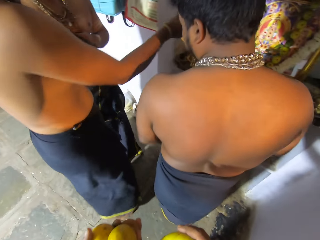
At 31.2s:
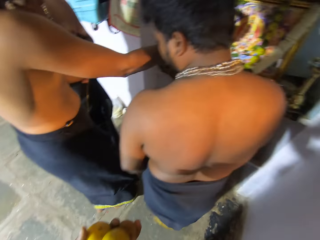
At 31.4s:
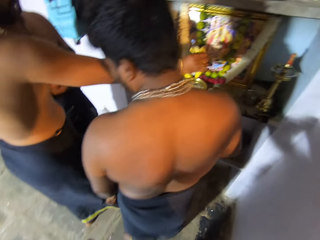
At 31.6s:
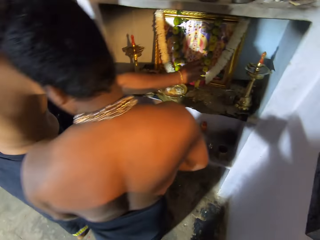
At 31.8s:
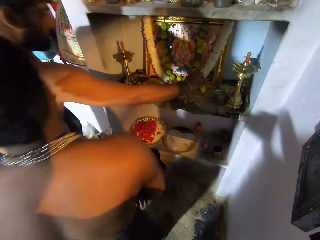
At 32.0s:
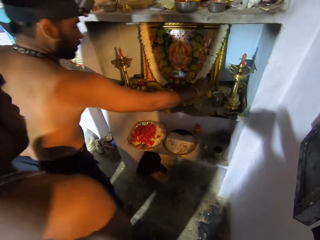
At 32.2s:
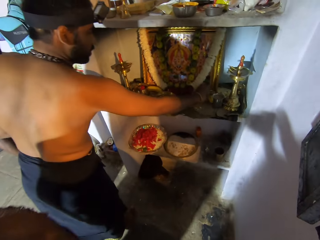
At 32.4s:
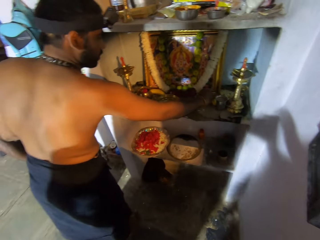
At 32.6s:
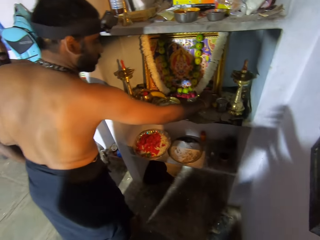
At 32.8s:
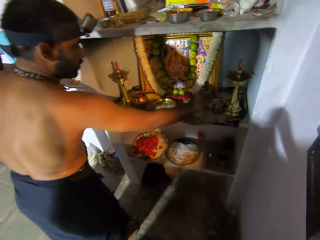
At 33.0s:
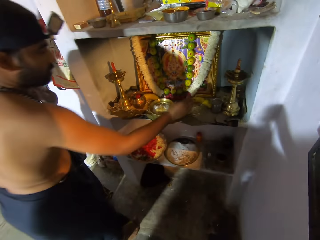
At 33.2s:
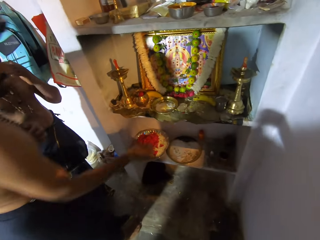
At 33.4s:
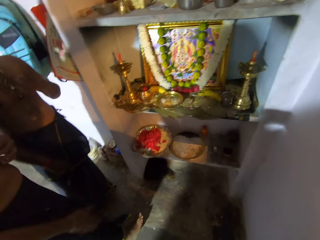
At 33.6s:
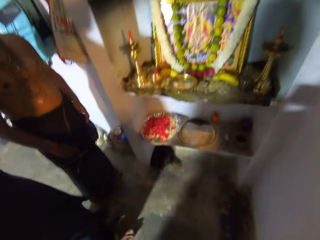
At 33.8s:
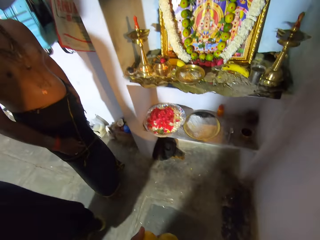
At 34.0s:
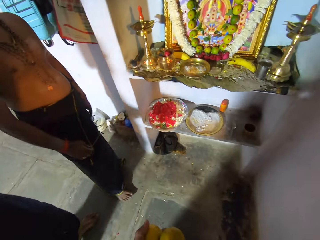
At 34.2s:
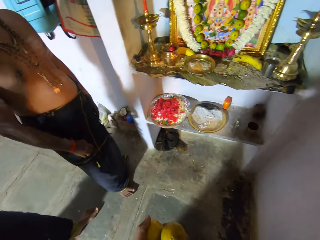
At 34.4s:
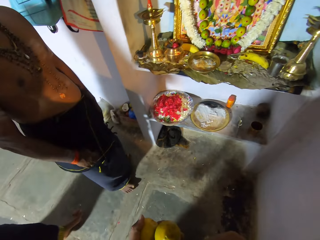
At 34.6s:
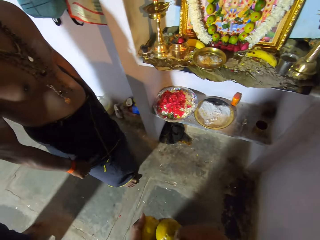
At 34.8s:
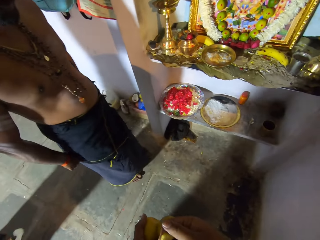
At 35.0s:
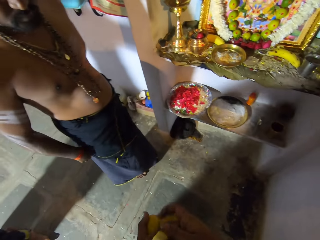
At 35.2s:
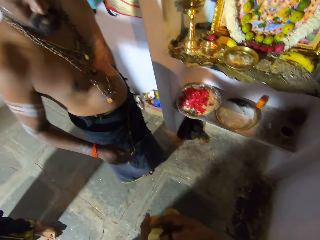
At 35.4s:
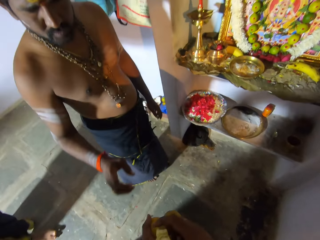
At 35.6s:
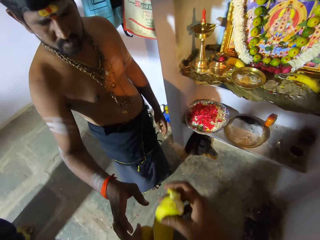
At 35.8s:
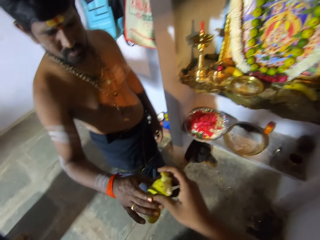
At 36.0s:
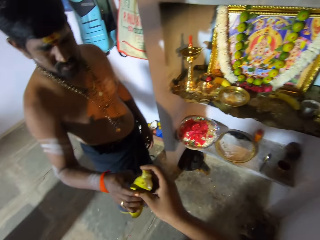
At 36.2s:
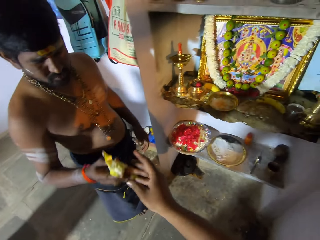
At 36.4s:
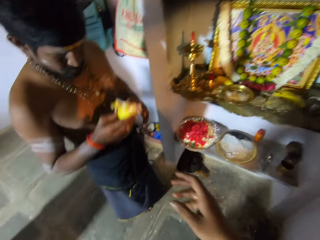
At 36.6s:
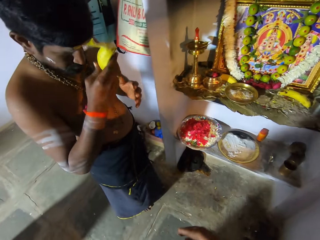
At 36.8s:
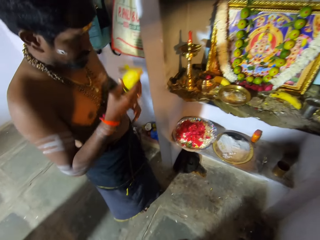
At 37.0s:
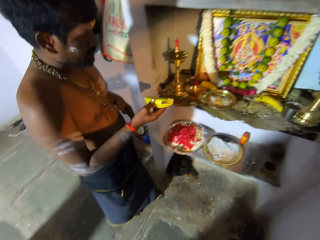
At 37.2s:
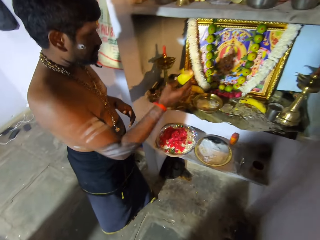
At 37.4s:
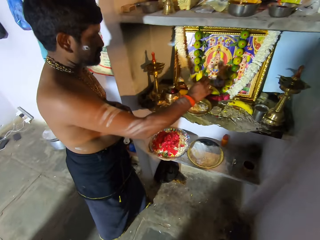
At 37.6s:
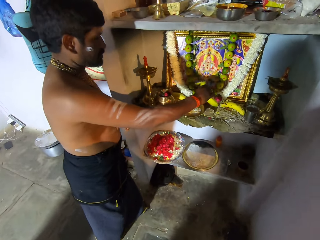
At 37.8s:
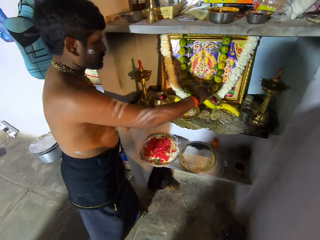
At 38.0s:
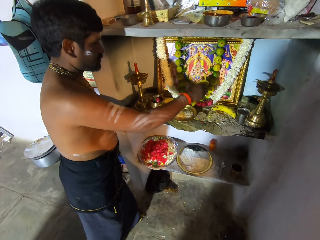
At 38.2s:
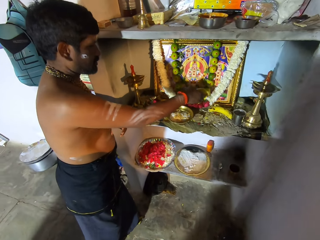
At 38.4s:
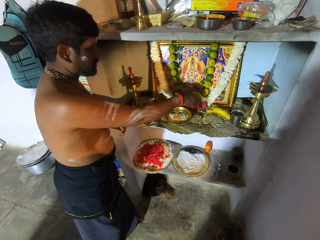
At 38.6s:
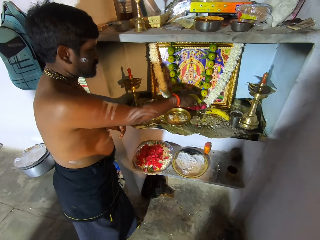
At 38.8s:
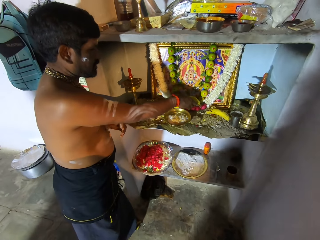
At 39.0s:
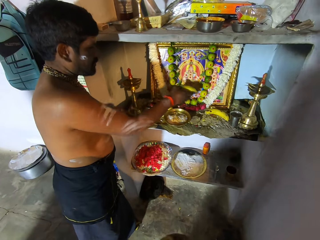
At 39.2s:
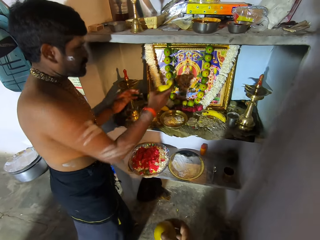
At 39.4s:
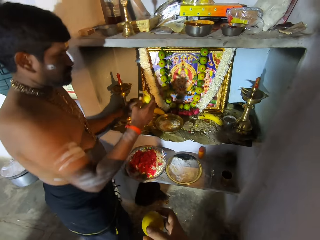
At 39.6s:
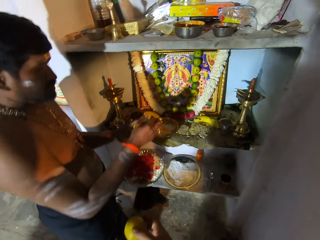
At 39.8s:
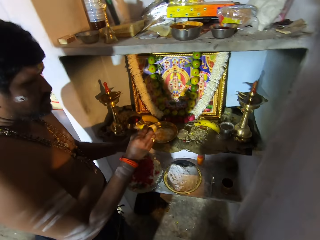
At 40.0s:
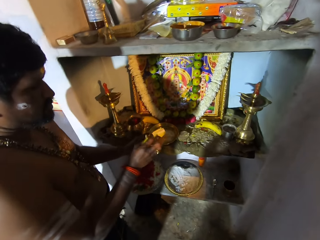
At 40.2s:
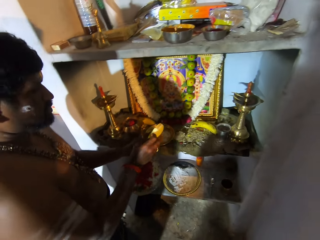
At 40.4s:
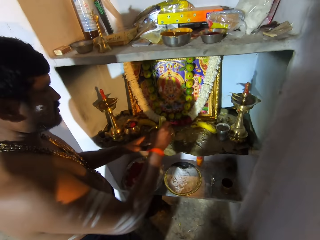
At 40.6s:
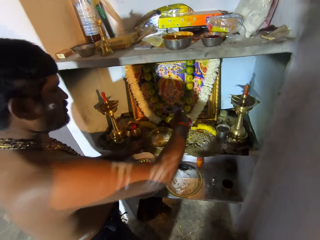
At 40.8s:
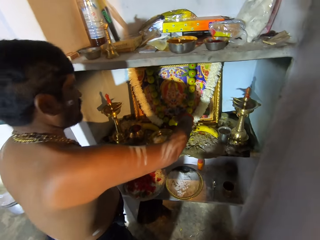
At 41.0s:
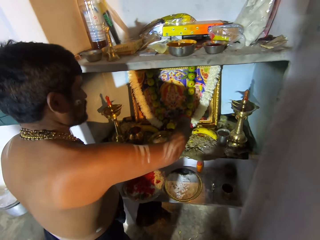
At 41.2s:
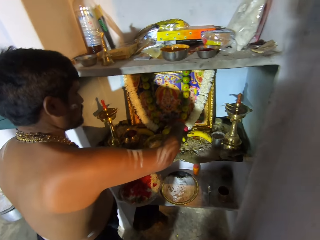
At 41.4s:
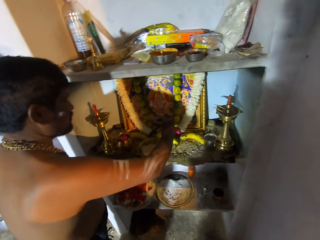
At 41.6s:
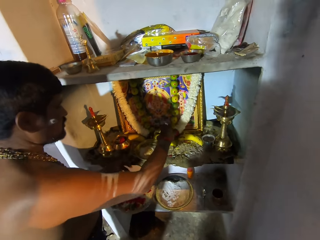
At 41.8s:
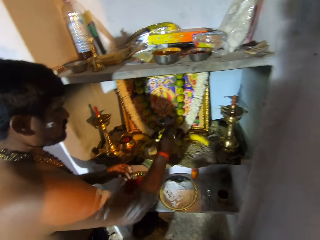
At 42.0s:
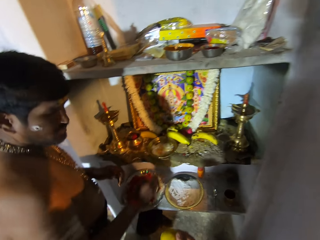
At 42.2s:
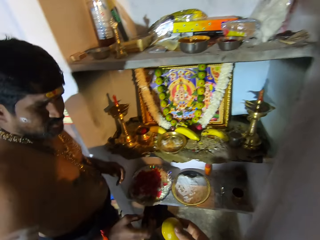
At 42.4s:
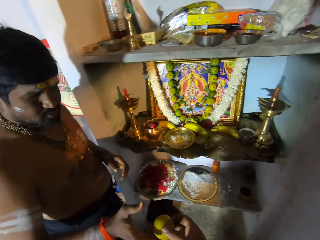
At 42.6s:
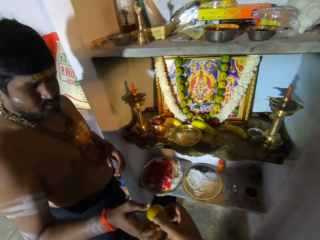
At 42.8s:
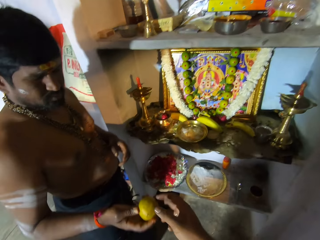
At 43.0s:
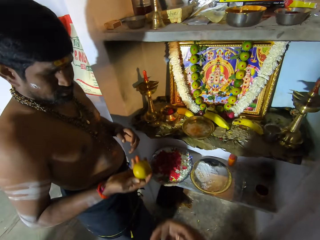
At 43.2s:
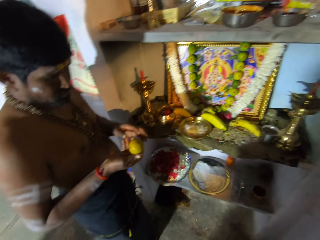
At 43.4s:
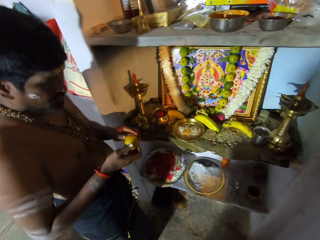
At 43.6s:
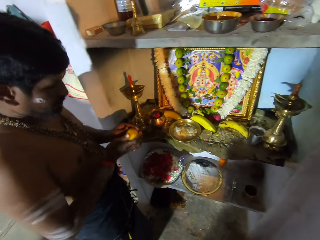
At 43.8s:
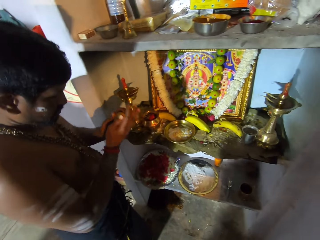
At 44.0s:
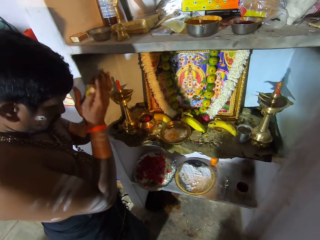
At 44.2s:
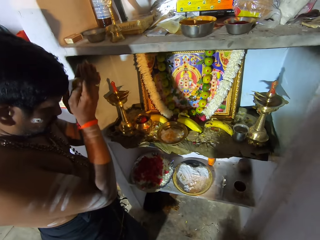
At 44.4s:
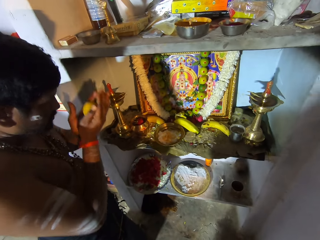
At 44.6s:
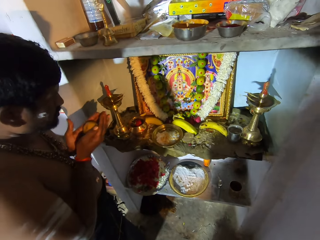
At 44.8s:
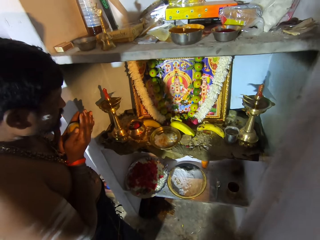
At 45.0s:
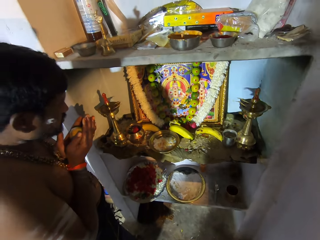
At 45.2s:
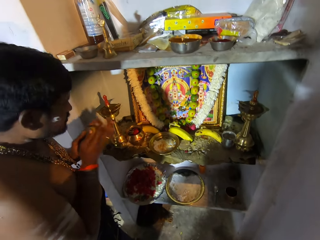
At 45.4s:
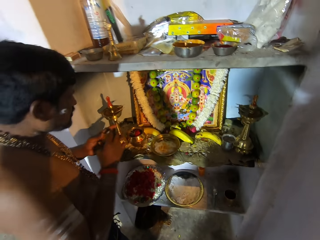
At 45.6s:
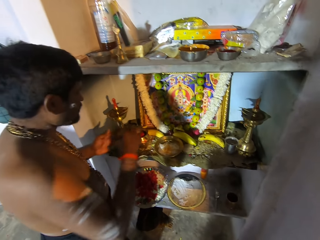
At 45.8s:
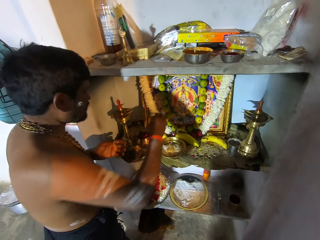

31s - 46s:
A man puts a banana on the shelf. Another man walks. The first man removes the hand from the shelf and walks. A third man touches the clothes. The third man picks a banana from the camera wearer. The camera wearer gives the first man the banana. The third man moves the banana towards the face, puts the banana on the shelf, turns the banana, holds the banana, puts the banana on the left hand, peels the banana and puts the banana on the shelf. The third man picks an orange from the camera wearer. The camera wearer gives the first man fruit. The third man holds the fruit with both hands and moves the orange towards the face.

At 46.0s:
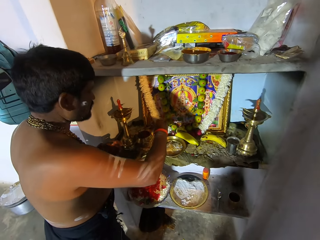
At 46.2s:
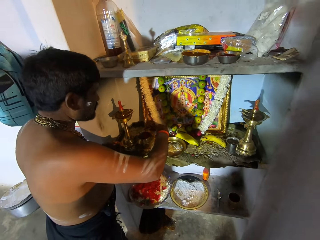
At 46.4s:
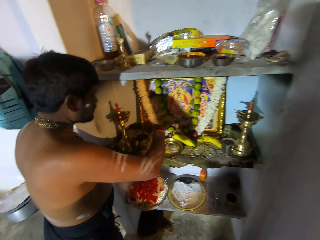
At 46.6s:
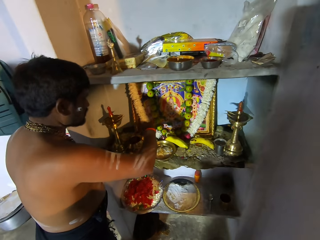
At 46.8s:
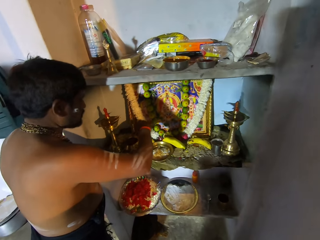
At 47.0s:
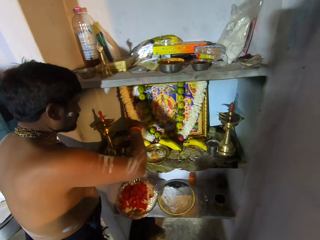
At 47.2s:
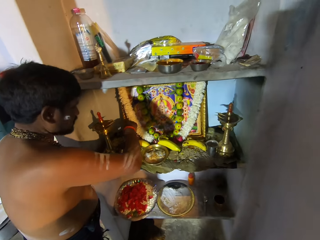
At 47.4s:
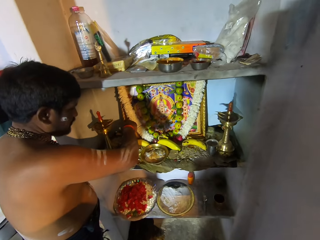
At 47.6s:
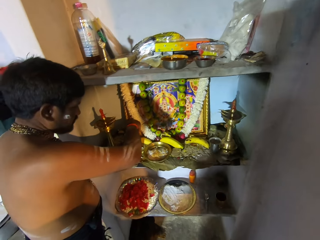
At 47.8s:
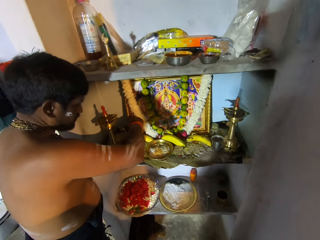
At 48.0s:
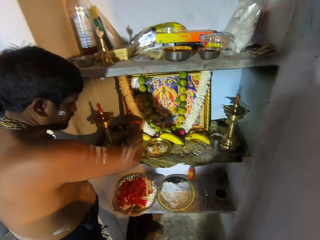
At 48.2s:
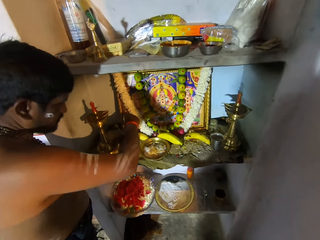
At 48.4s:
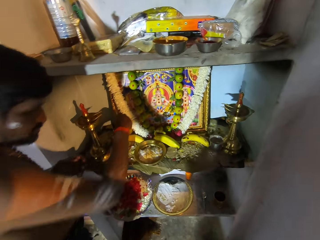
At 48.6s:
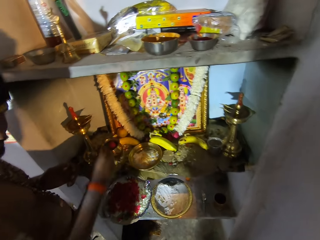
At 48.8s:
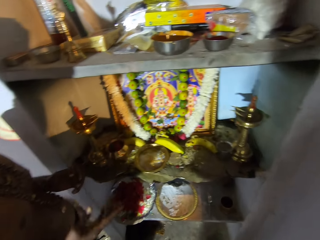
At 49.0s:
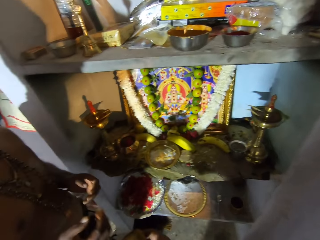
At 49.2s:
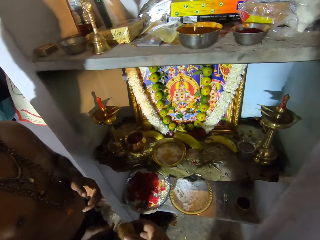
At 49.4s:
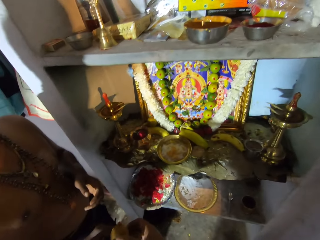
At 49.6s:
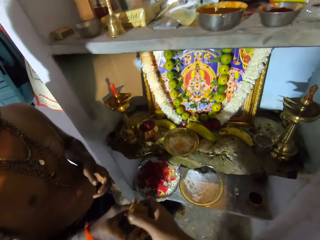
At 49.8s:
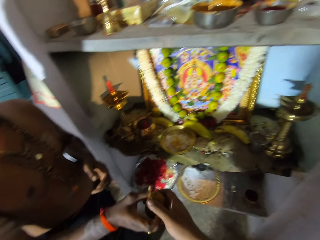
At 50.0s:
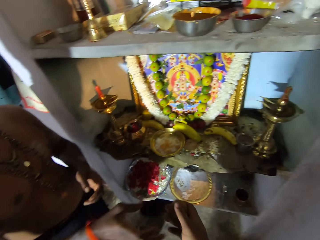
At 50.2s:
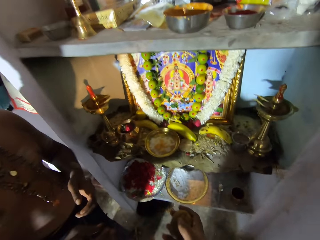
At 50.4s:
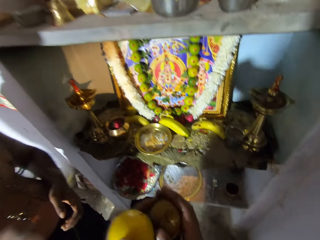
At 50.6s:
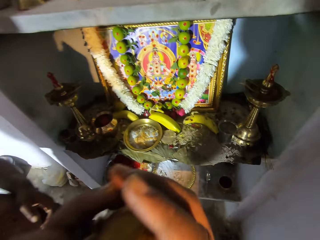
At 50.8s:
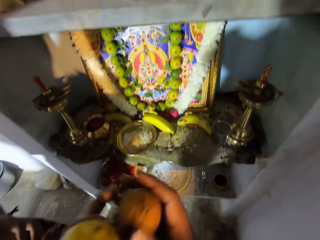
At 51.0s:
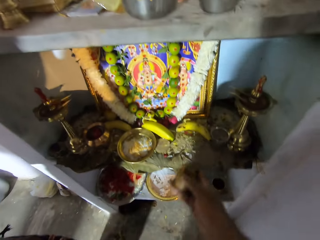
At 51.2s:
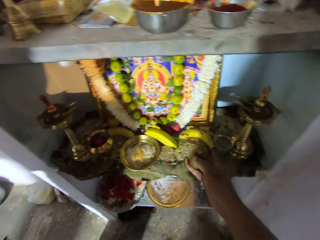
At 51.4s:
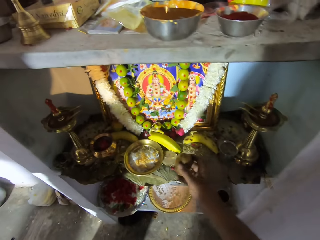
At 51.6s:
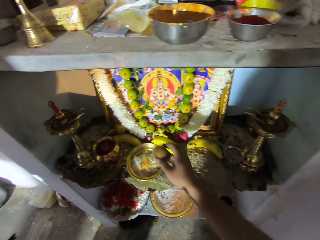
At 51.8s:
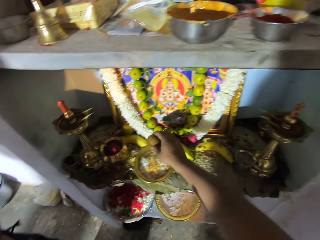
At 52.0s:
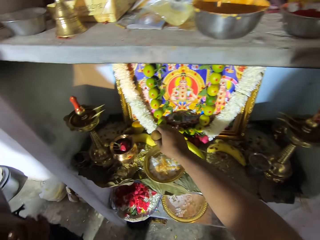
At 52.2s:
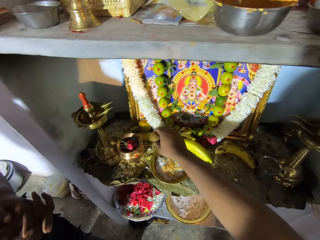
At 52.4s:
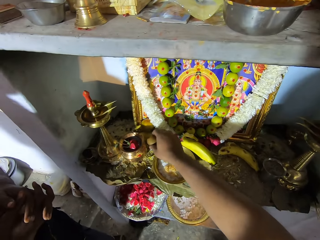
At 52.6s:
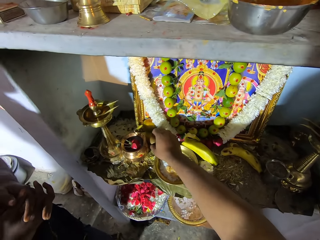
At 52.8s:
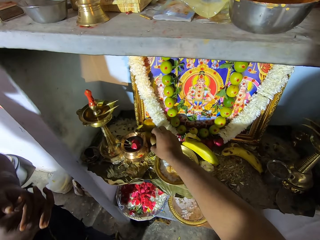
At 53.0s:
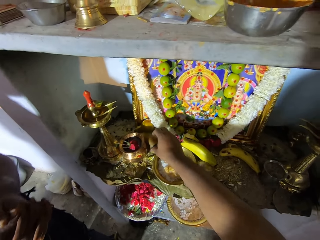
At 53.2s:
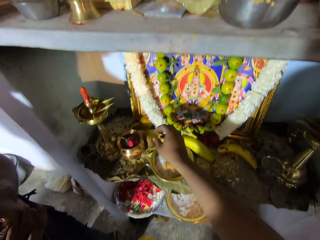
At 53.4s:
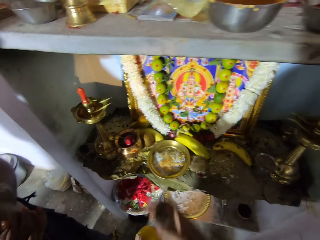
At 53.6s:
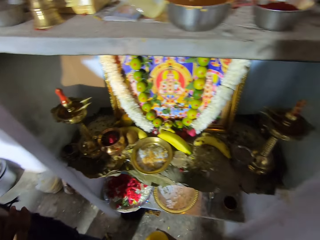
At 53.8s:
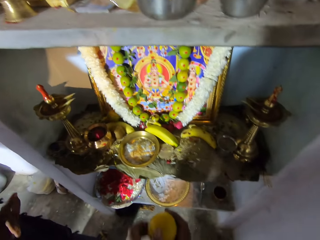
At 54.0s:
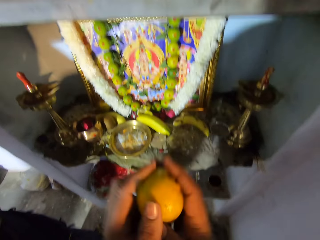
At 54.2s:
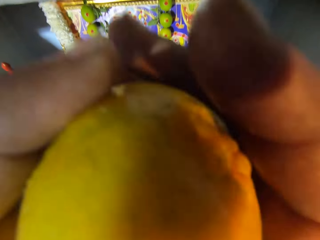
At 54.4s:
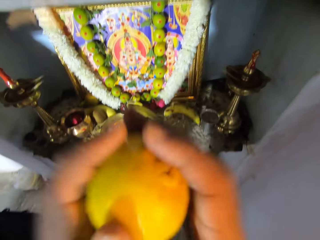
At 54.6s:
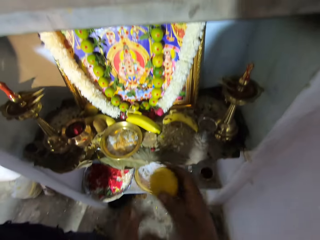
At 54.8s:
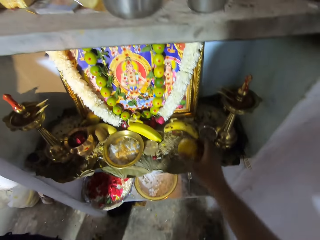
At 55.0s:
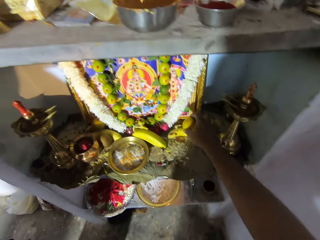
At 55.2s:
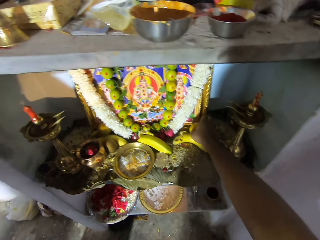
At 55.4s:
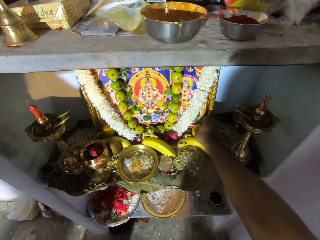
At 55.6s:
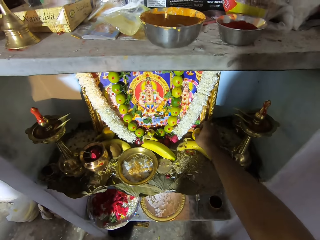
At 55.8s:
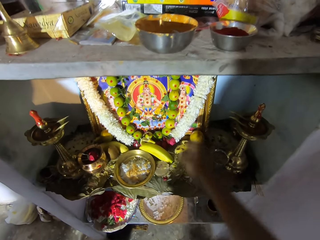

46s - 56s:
A man puts an orange on the shelf. The man holds the orange on the camera wearer's hand. The camera wearer gives another man fruit. The first man gives the camera wearer the fruit. The camera wearer takes the fruit, raises the orange to the head and puts the orange on the shelf. The first man folds hands. The camera wearer moves the orange towards the face and puts the orange on the shelf.
